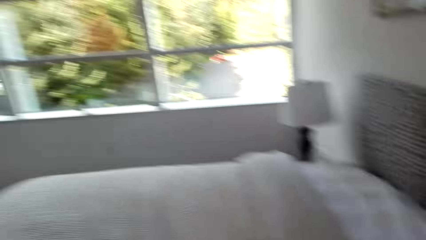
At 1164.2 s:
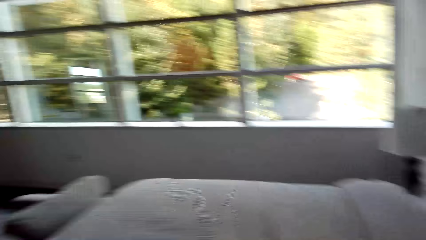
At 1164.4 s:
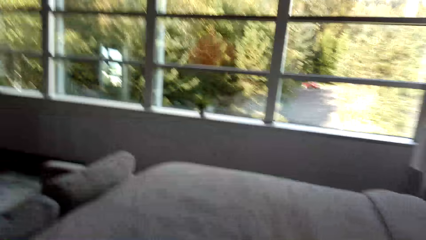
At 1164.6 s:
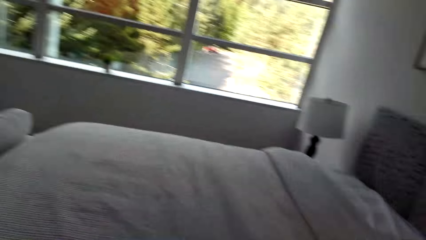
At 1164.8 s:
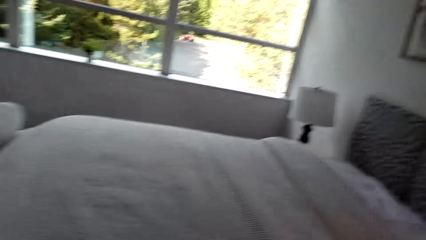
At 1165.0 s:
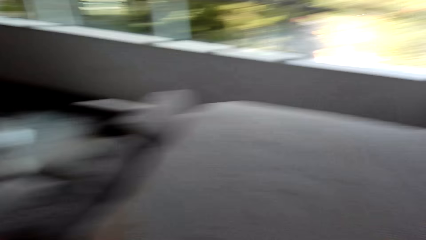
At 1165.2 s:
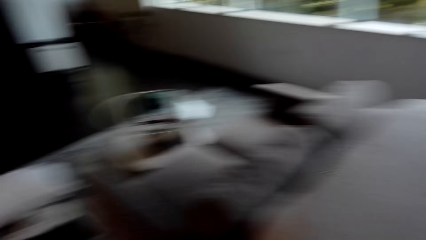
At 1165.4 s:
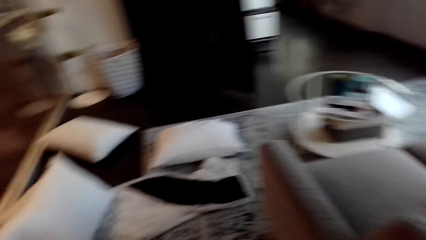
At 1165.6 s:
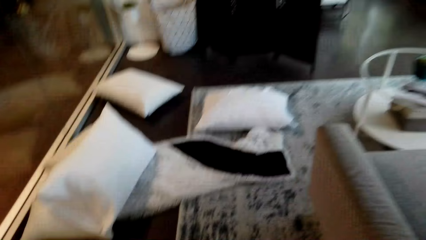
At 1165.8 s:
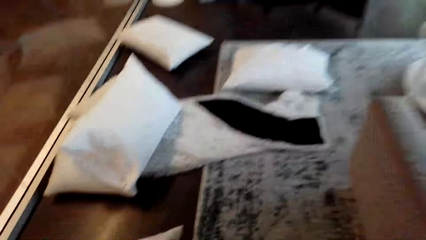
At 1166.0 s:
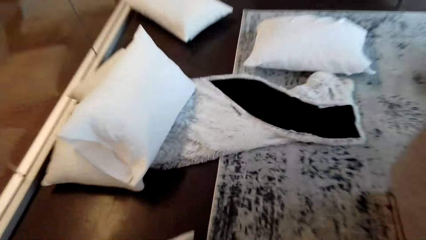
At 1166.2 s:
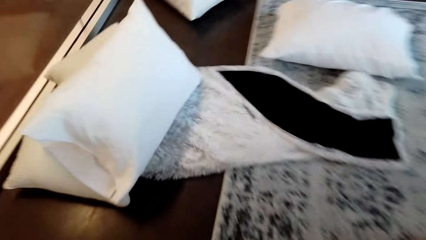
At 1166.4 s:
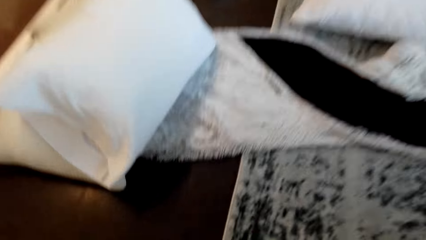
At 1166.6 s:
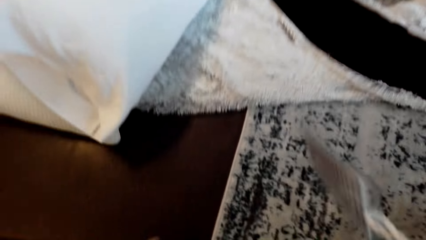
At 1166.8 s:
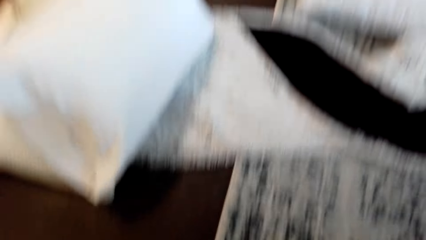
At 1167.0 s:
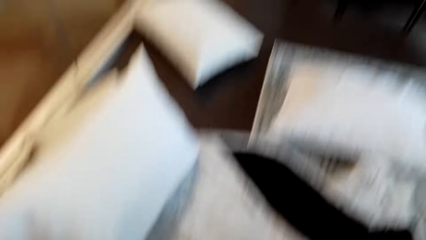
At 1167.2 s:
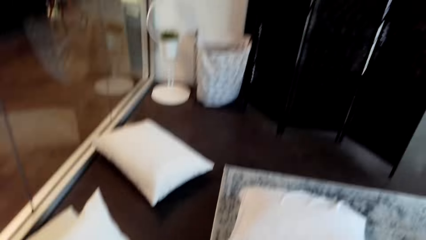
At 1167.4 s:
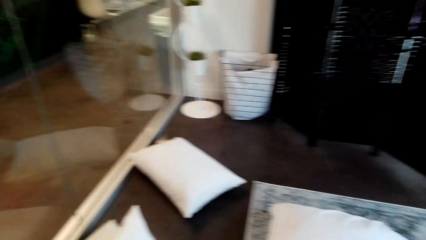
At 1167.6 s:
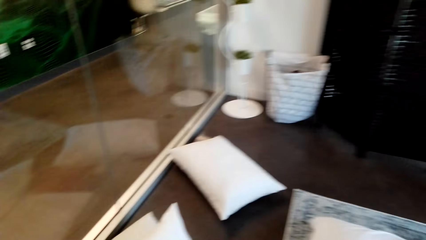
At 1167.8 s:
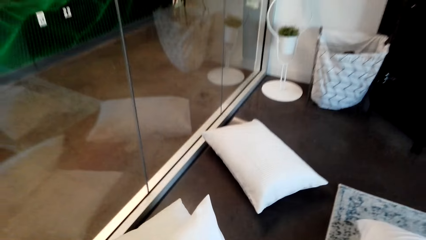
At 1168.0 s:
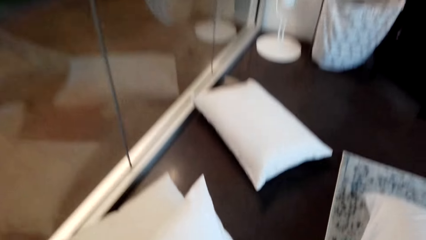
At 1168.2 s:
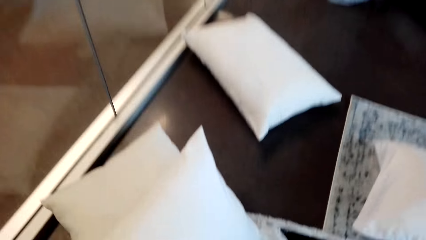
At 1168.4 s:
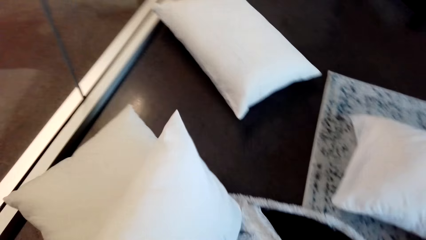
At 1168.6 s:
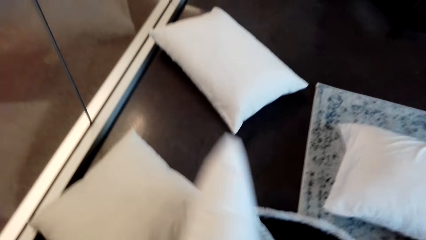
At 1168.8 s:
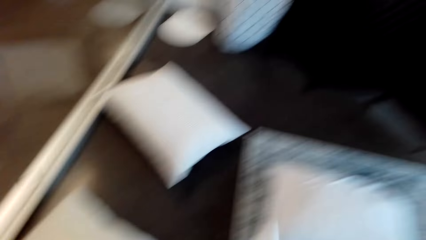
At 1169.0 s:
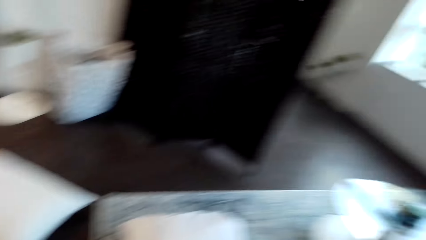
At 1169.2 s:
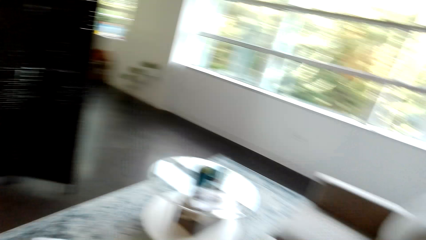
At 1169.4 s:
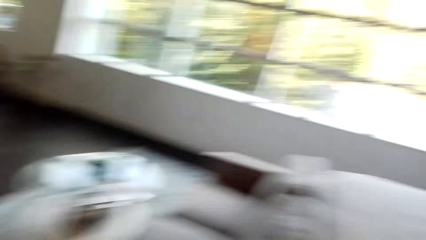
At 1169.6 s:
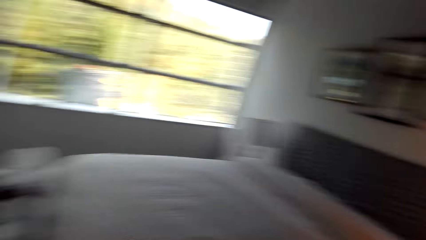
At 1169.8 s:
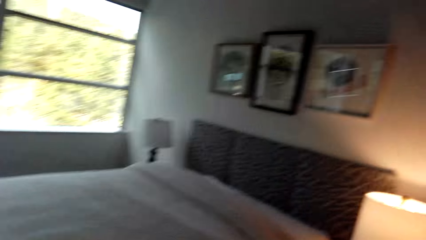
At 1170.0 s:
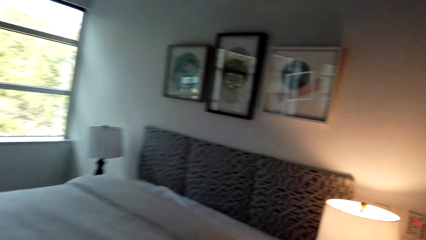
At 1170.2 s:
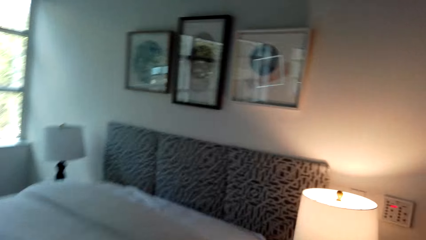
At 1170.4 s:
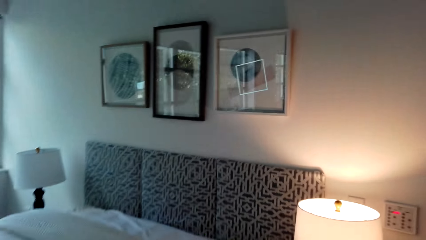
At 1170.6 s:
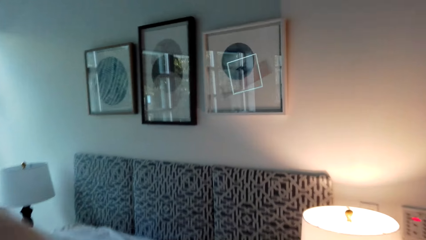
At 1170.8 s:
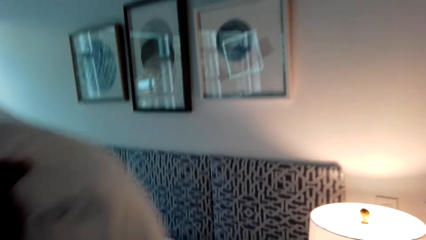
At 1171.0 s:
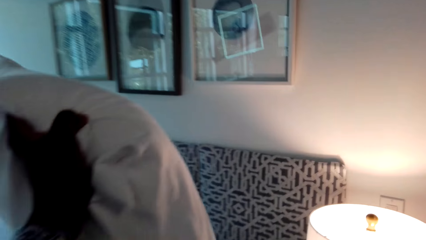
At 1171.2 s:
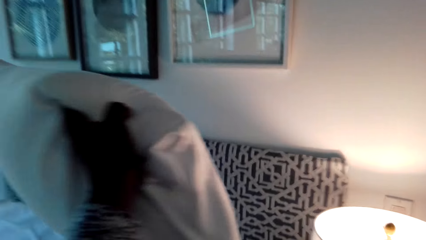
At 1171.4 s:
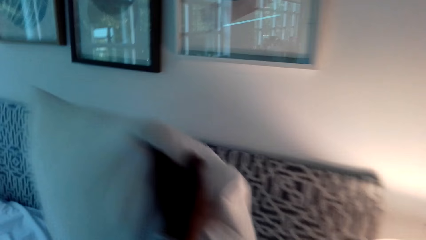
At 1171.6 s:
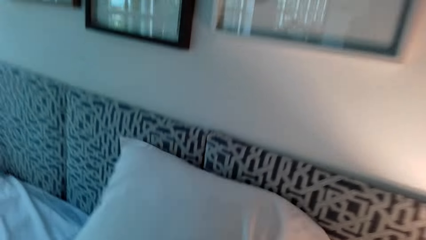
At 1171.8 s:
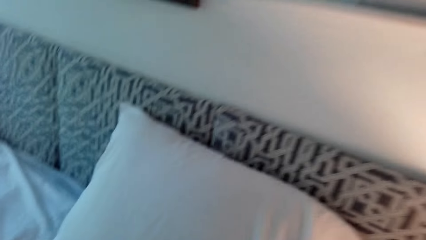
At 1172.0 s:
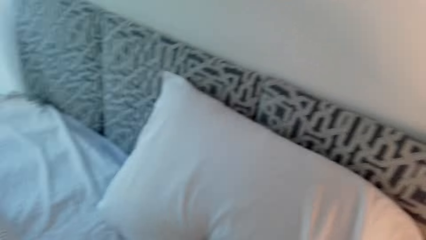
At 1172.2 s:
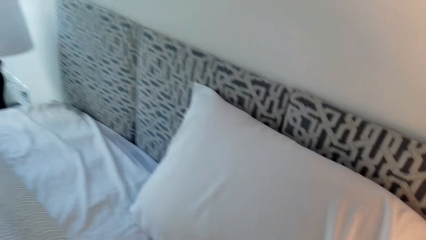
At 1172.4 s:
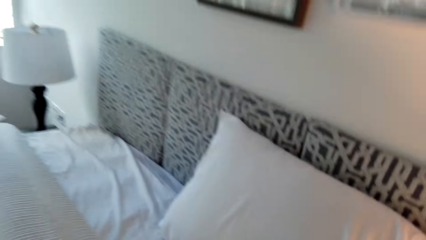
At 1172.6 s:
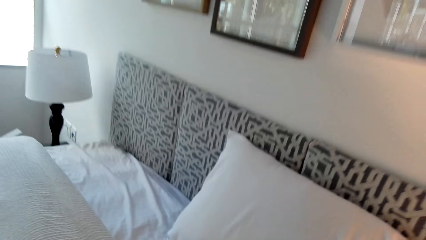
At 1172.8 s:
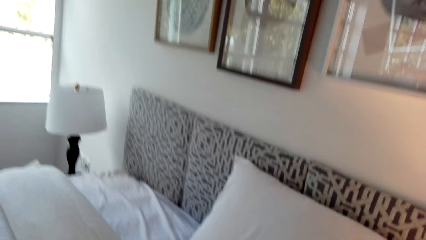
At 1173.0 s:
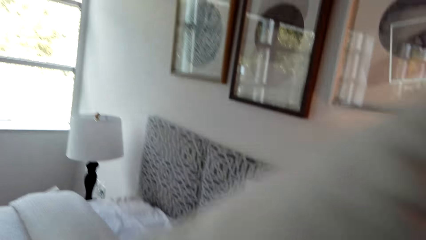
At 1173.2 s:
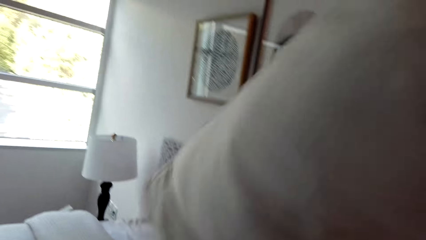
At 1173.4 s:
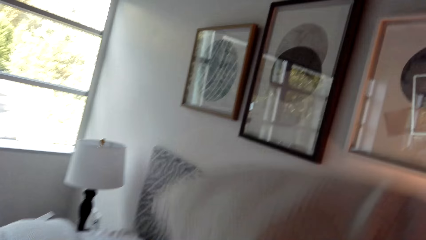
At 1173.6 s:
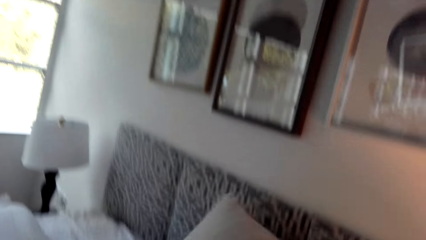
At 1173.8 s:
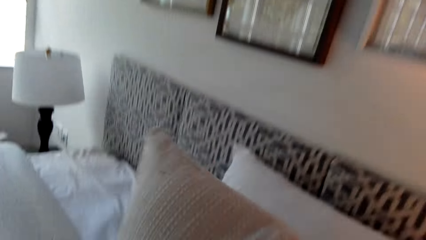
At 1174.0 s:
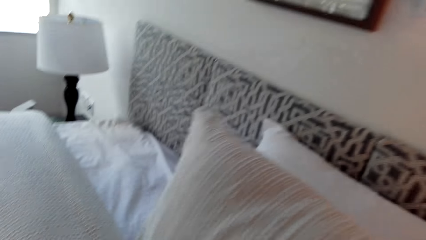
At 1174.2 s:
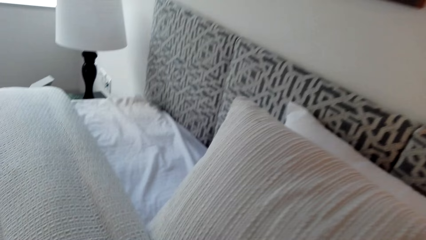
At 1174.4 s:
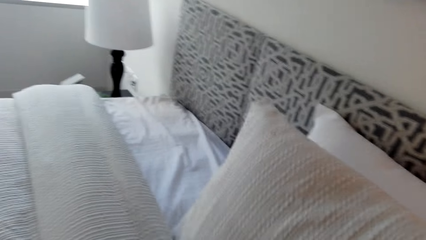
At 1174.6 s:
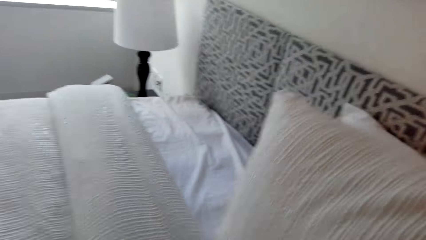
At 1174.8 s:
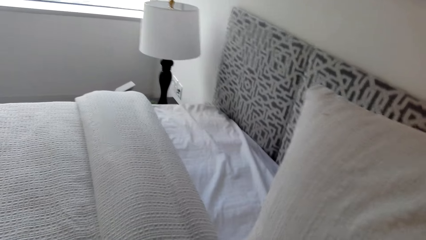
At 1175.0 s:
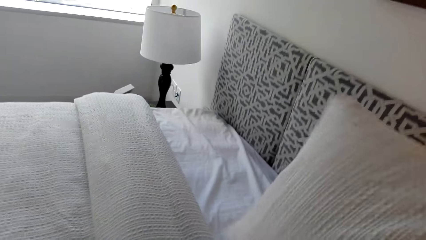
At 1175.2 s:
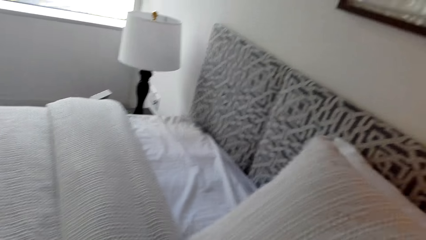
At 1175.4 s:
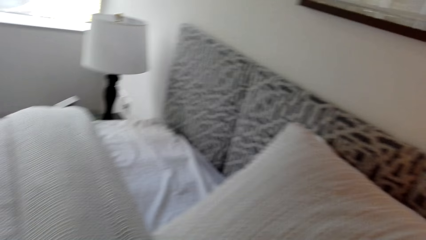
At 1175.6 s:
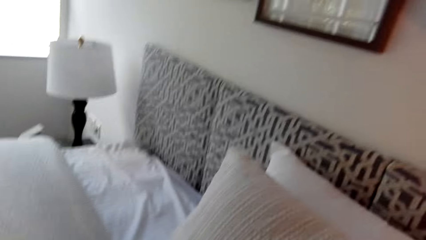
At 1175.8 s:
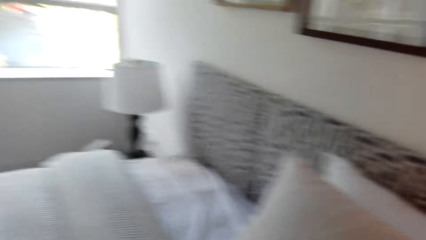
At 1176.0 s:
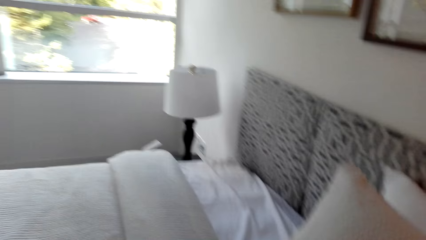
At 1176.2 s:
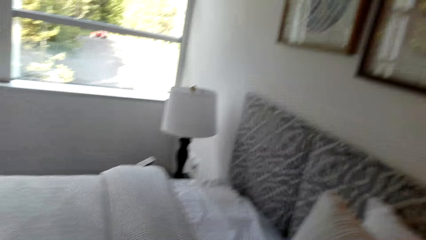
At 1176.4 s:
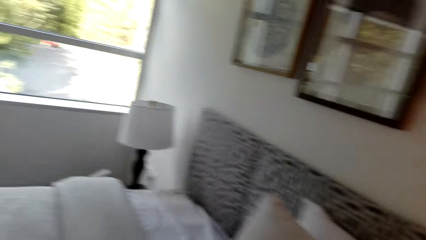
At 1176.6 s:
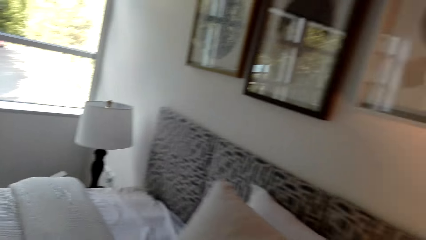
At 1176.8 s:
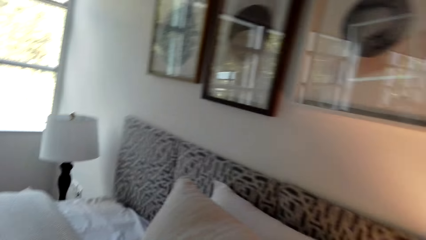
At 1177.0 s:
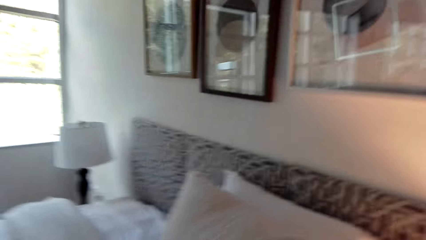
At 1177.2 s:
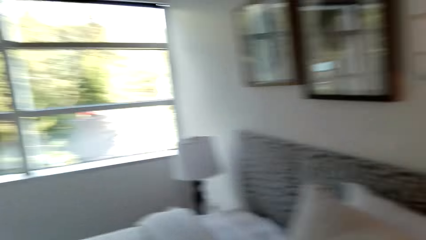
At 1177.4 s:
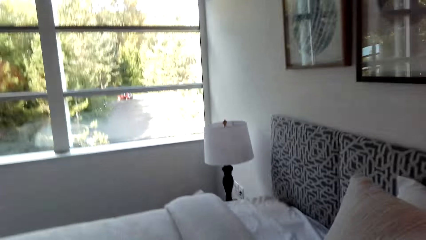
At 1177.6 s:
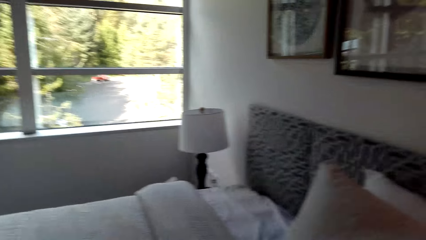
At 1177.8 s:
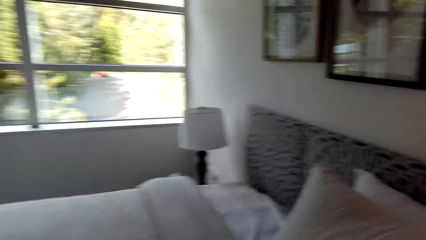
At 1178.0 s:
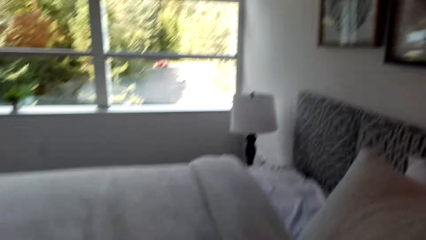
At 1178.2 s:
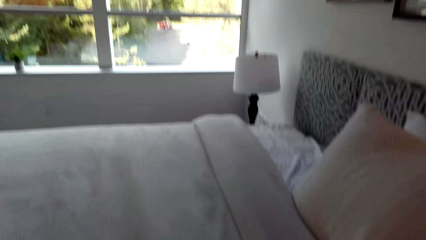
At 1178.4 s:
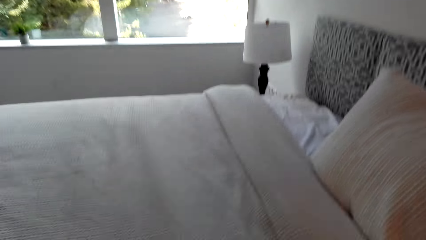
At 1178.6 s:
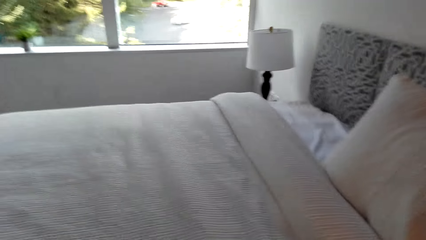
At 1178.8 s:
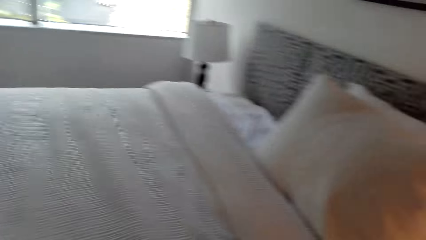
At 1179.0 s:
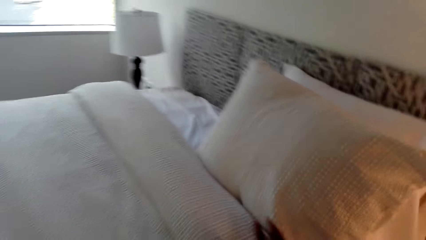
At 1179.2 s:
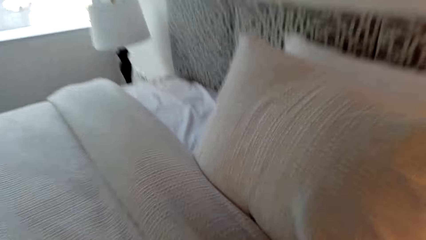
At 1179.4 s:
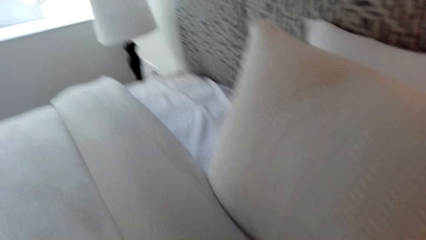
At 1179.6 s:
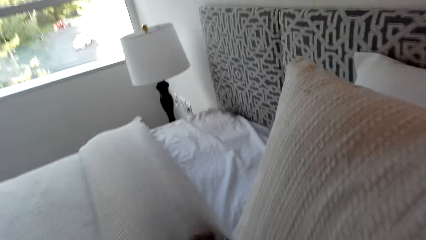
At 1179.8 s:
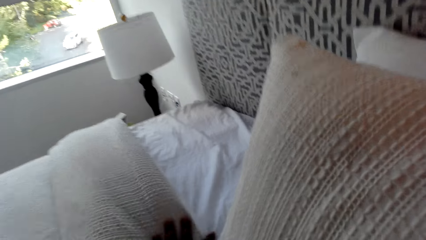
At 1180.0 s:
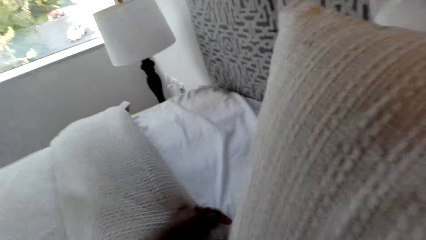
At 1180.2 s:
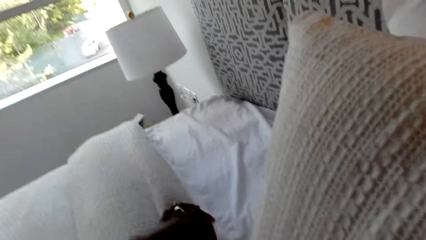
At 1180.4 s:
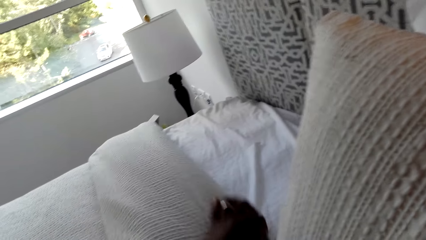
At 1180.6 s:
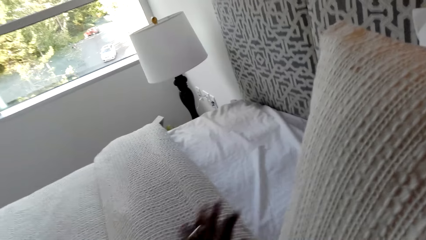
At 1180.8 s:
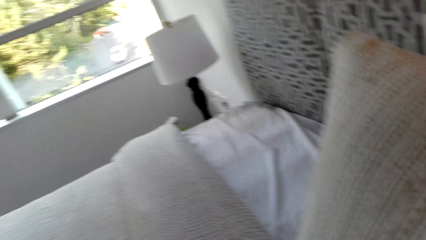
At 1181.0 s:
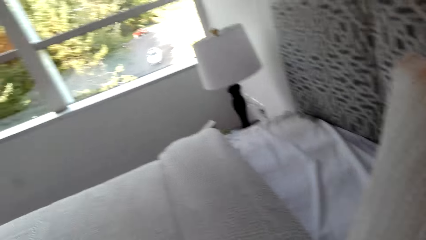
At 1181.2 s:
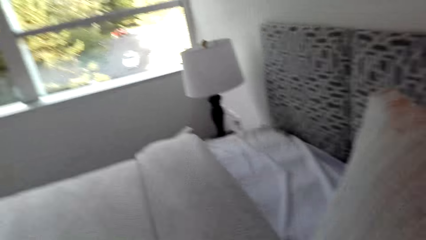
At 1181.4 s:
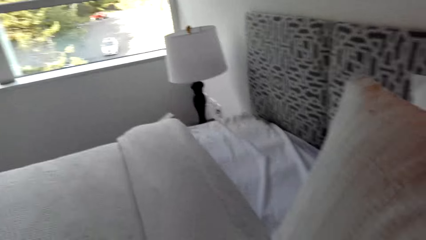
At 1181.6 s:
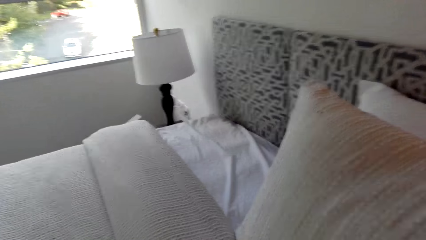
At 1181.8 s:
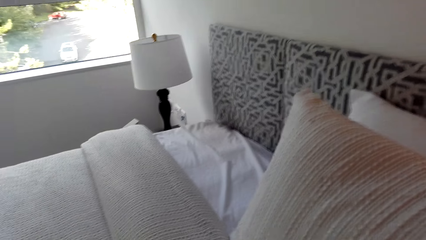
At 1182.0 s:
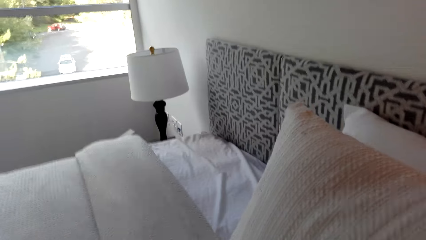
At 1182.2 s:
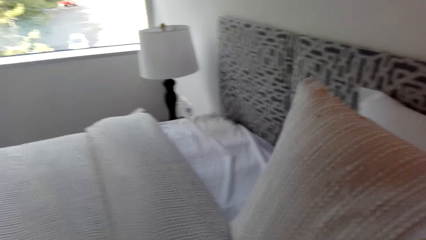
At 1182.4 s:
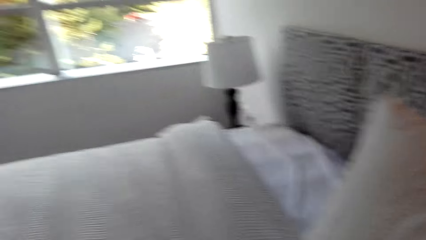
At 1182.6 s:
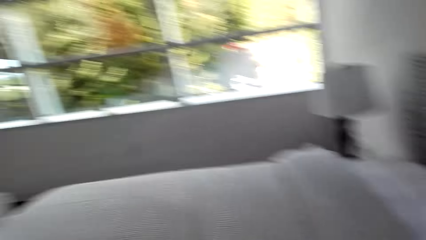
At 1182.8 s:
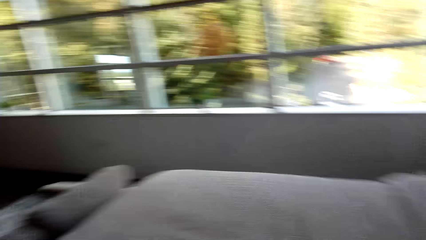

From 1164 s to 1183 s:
The camera wearer walks around the bedroom. They pick up the bed pillows. They walk around. They put the bed pillows on the bed. They put another pillow on the bed. They look around the bedroom. They spread the bed. They hold the duvet.
